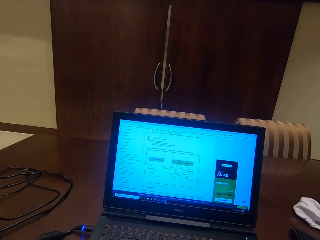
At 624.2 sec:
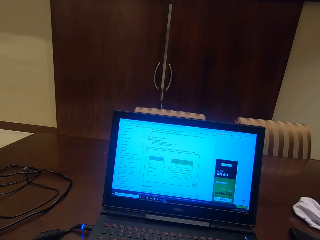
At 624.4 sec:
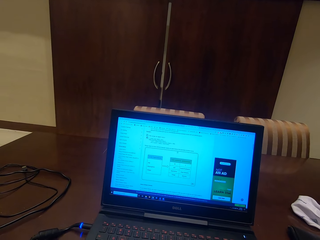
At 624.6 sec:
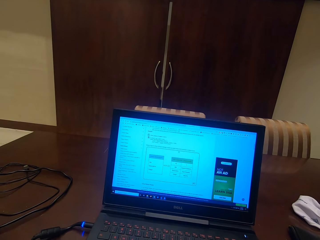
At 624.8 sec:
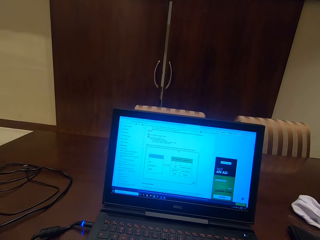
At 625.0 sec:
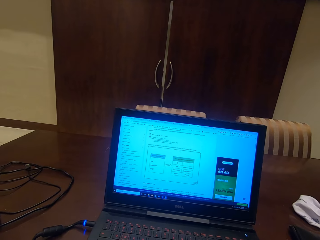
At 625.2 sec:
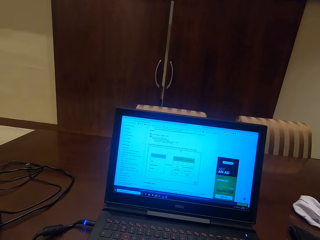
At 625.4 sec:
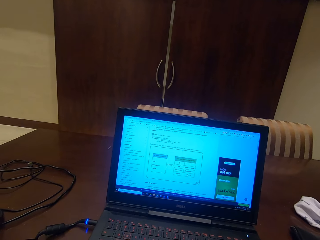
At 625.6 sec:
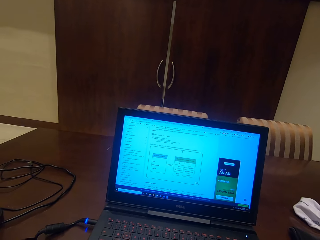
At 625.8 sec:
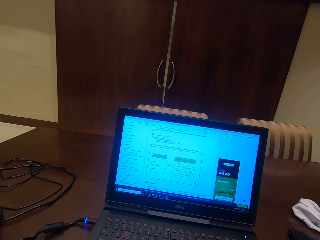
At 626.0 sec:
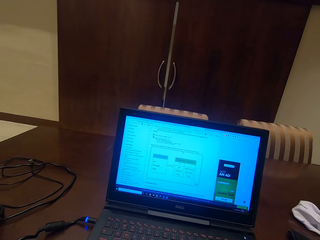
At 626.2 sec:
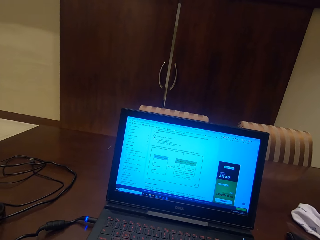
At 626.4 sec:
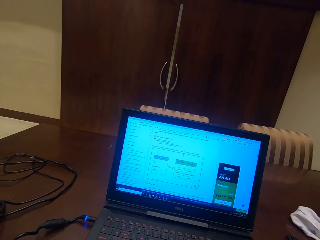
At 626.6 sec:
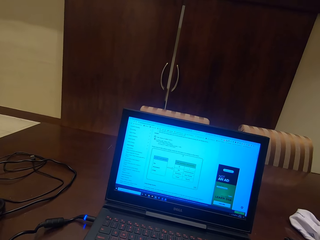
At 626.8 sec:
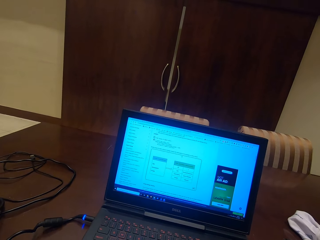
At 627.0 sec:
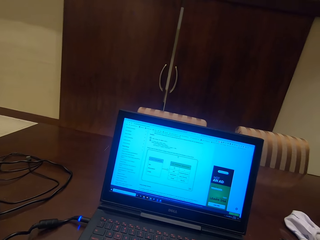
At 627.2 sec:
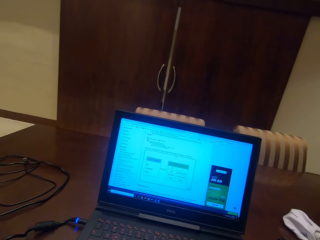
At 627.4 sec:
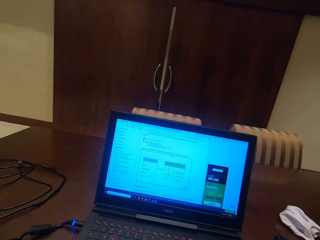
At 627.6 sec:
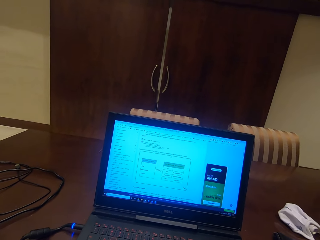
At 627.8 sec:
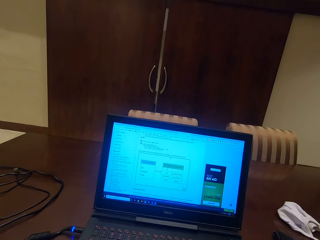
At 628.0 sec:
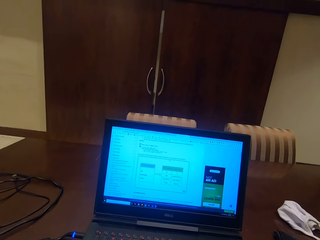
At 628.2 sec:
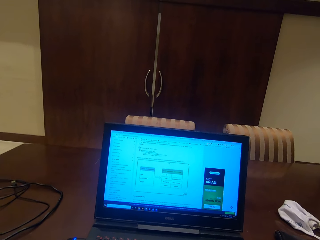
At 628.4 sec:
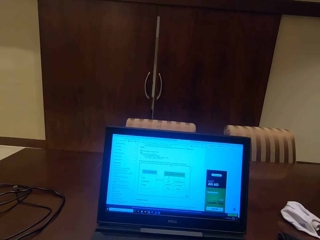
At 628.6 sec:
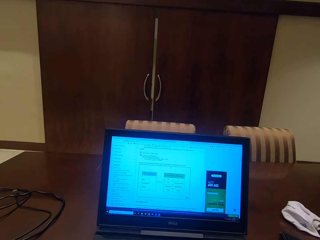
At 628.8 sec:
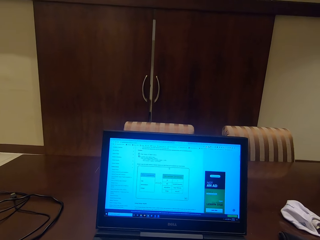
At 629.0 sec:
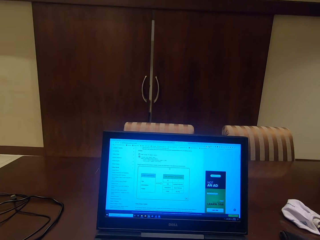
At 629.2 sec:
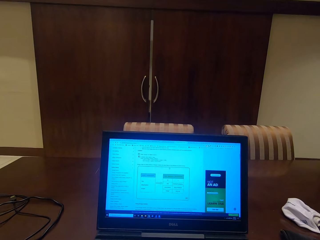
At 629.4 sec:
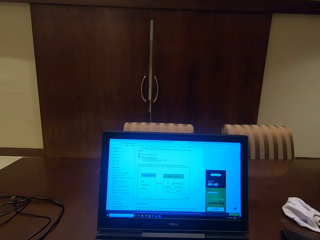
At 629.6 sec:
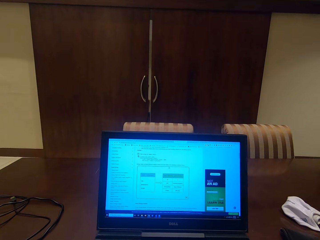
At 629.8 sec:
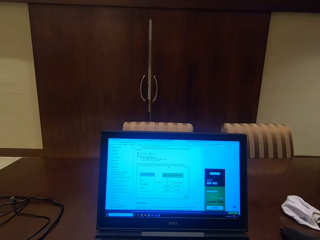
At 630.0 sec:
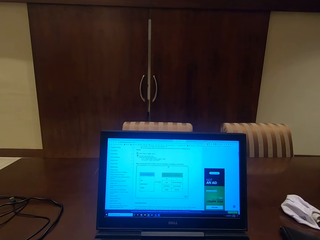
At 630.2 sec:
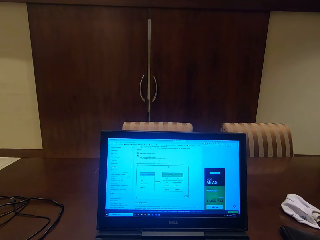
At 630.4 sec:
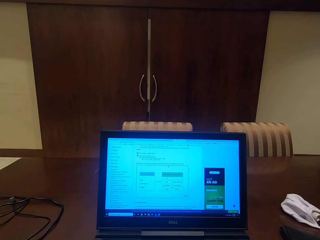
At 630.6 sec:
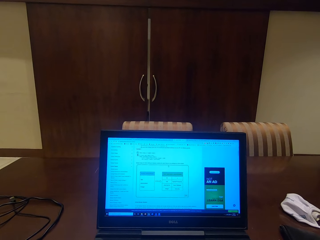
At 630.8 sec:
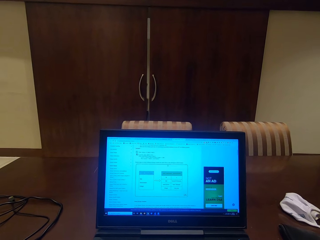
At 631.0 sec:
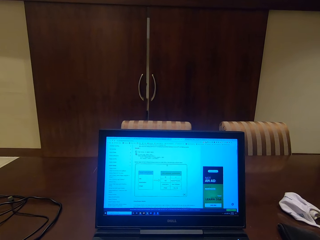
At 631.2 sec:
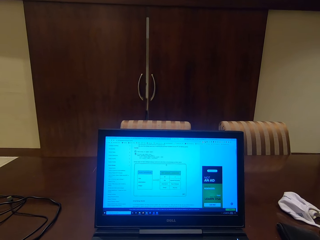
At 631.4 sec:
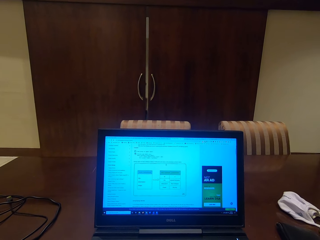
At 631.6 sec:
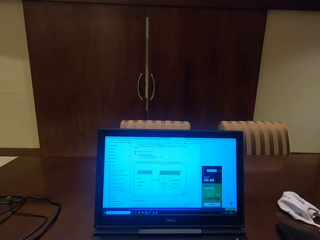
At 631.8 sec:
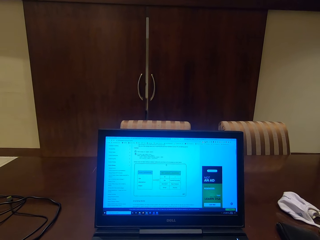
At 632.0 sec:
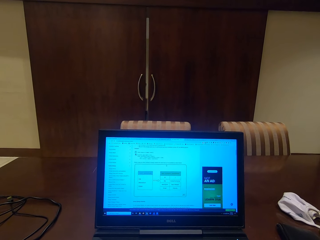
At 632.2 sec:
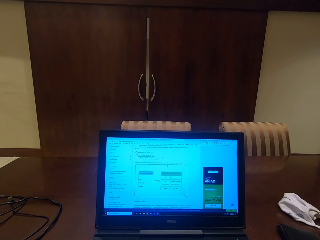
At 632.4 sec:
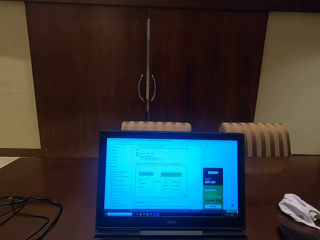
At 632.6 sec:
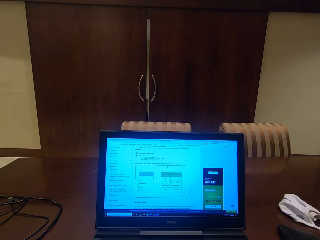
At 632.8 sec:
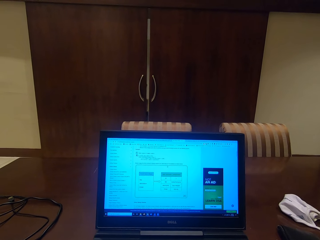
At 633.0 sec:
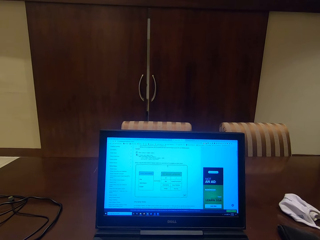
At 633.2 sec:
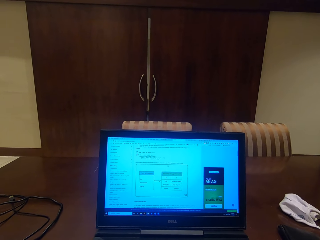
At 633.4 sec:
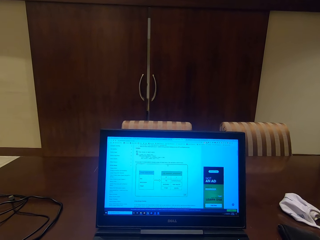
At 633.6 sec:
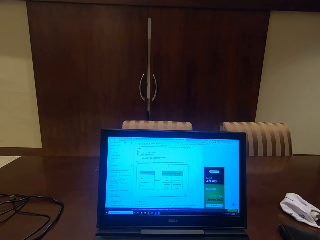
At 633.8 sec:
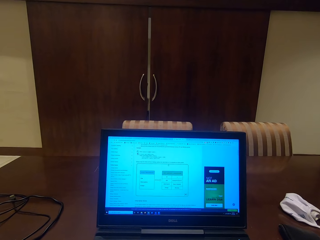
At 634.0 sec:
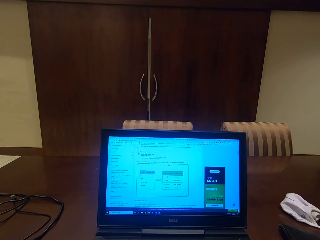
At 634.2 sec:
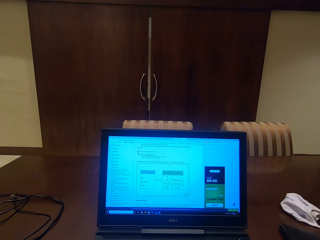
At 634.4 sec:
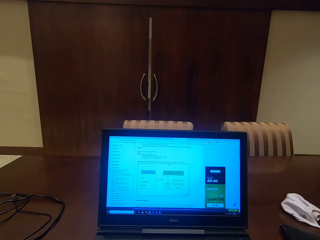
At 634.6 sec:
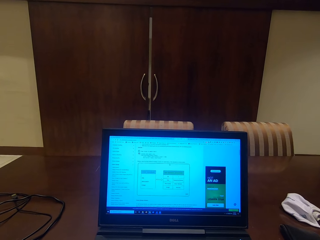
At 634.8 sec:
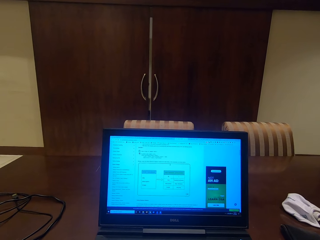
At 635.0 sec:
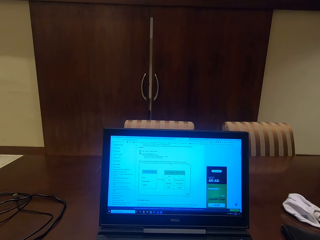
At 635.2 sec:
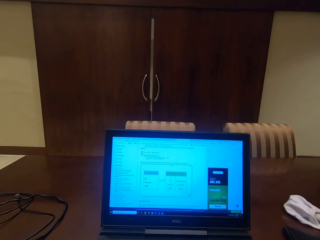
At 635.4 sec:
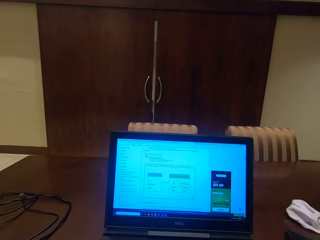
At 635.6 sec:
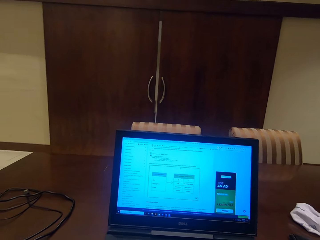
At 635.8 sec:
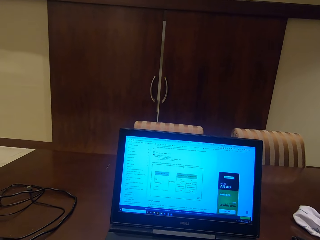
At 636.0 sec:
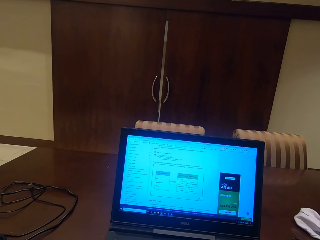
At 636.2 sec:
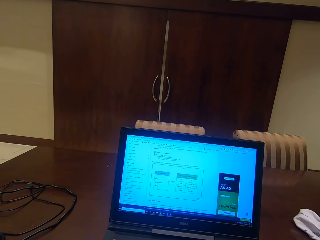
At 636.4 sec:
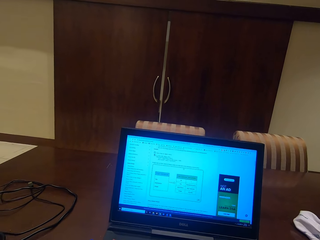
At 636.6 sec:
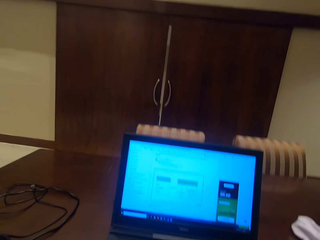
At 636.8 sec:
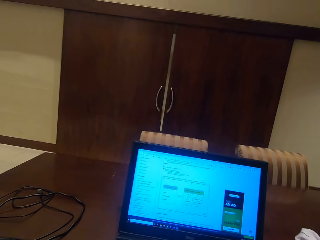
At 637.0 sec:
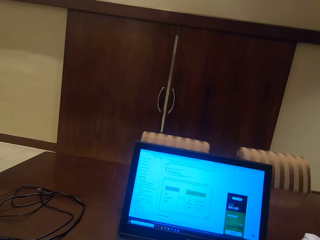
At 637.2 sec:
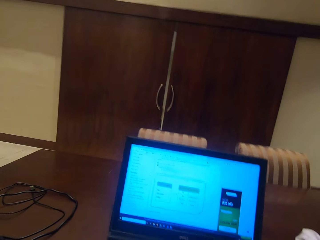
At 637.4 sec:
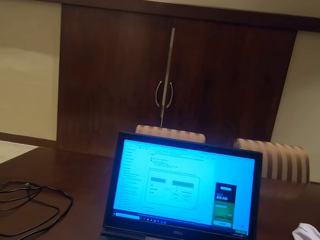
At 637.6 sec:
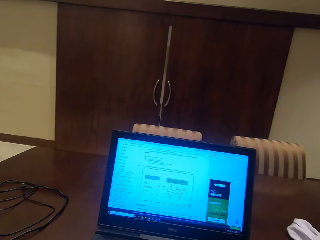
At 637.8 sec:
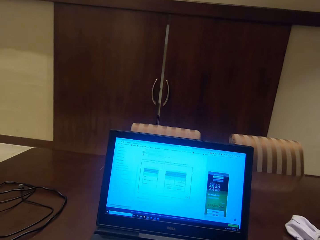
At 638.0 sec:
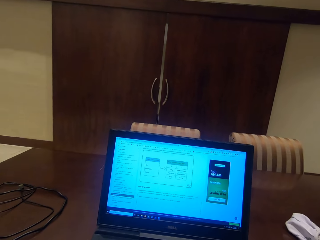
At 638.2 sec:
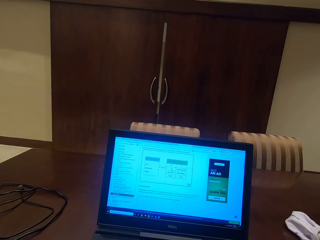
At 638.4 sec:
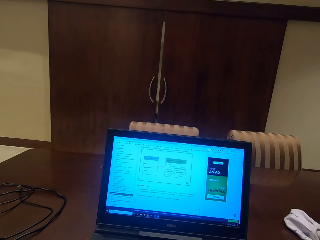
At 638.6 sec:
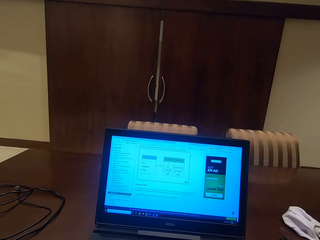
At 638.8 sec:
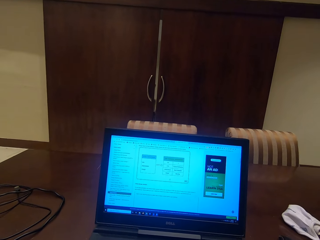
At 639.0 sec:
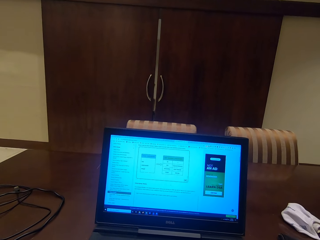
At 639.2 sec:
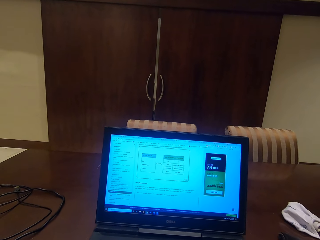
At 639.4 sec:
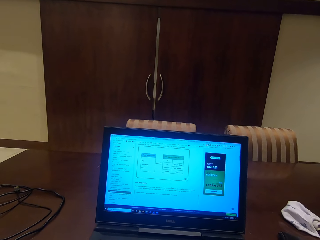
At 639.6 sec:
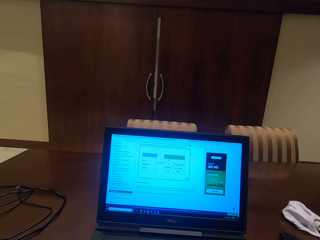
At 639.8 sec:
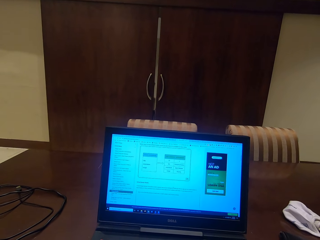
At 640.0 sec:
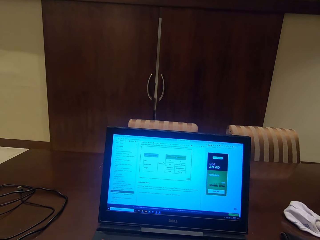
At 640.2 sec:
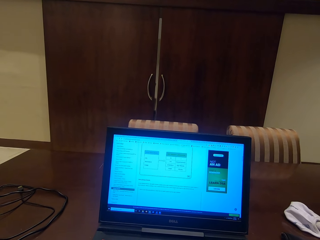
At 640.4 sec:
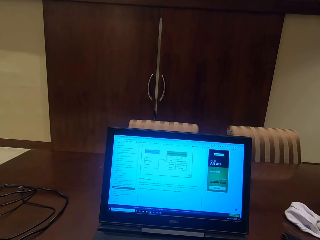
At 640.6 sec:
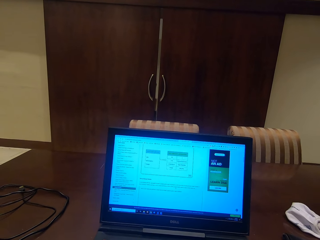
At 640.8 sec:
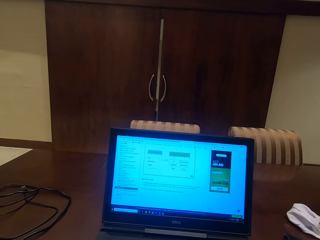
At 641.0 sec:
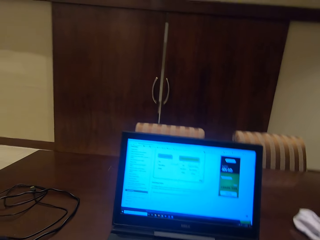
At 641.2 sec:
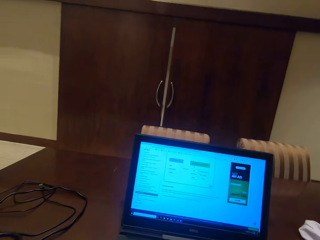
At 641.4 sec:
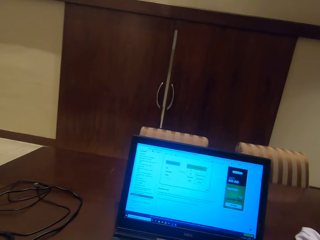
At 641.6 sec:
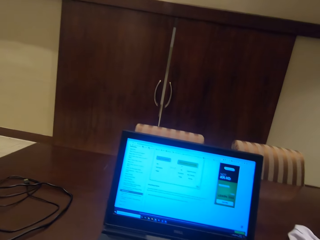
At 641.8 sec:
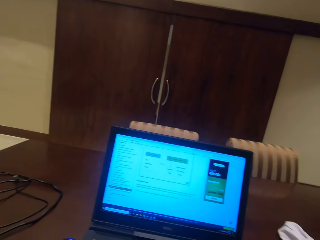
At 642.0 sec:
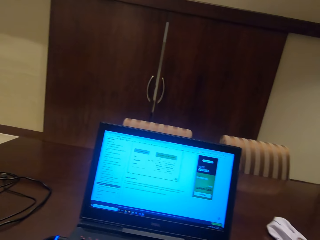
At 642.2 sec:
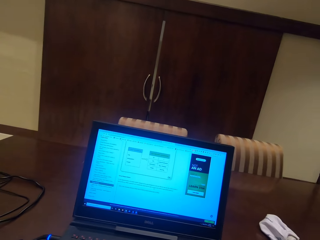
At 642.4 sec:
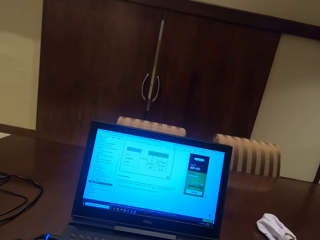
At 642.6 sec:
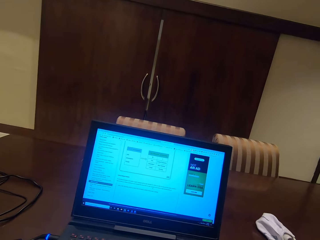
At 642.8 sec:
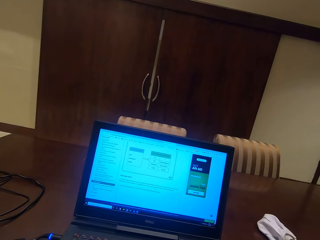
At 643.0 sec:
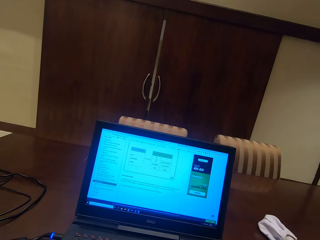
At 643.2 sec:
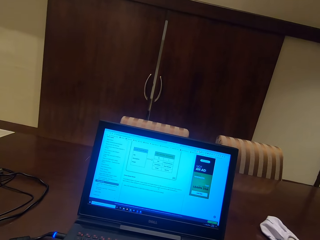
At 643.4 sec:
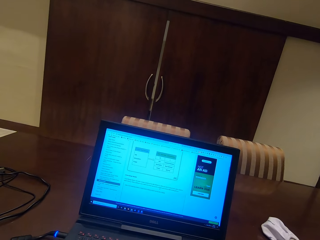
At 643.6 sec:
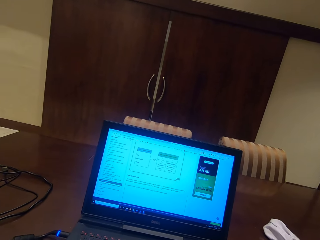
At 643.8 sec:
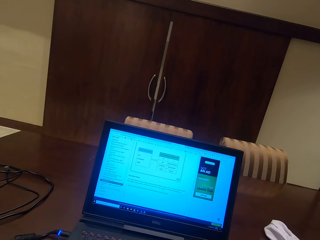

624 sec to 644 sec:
The camera wearer scrolls the page in the laptop. They read the notes in the laptop.
